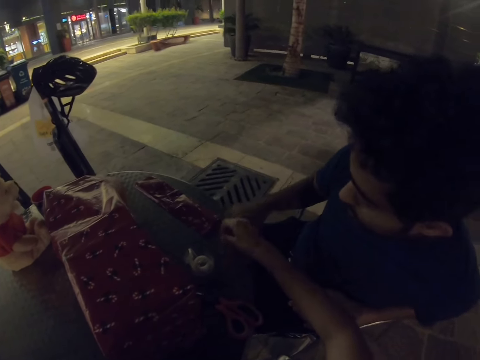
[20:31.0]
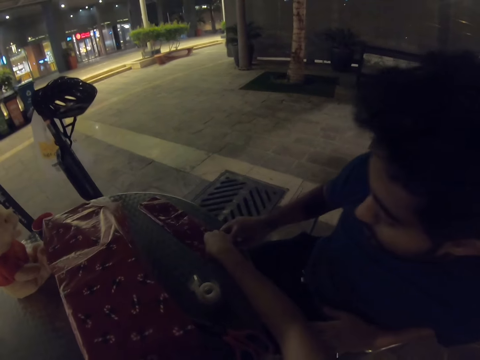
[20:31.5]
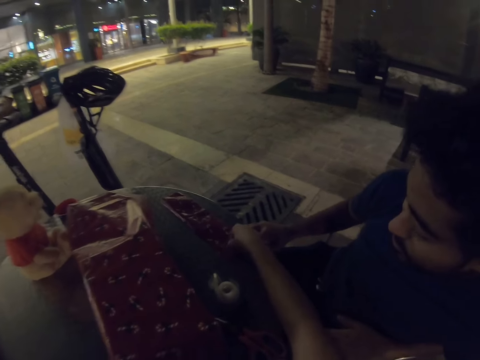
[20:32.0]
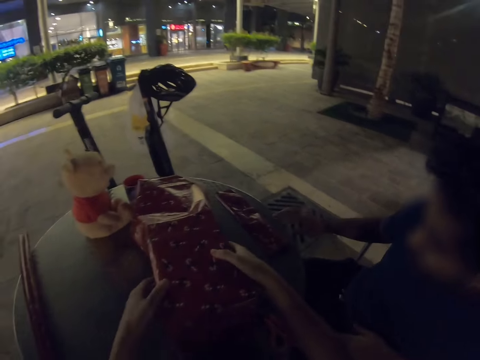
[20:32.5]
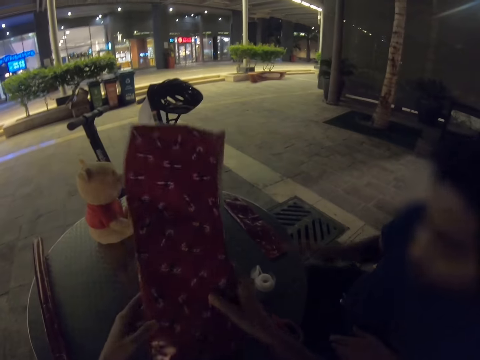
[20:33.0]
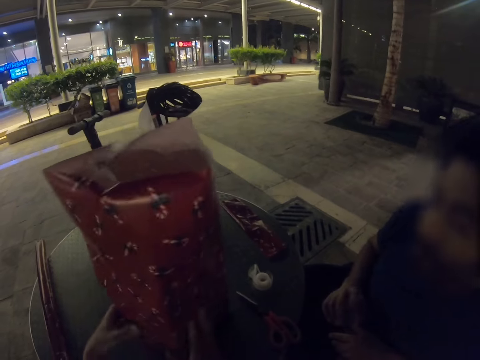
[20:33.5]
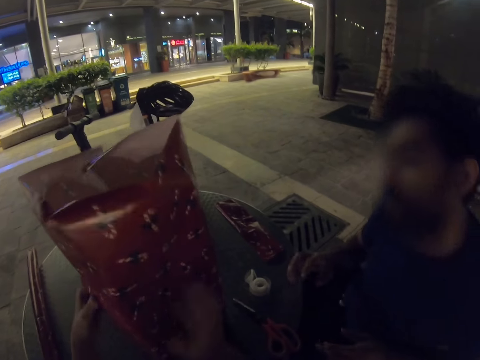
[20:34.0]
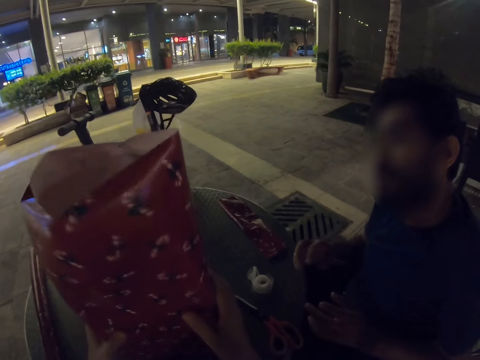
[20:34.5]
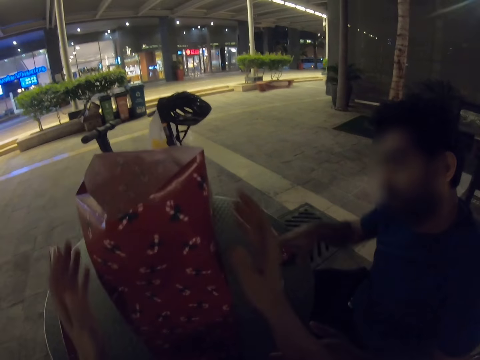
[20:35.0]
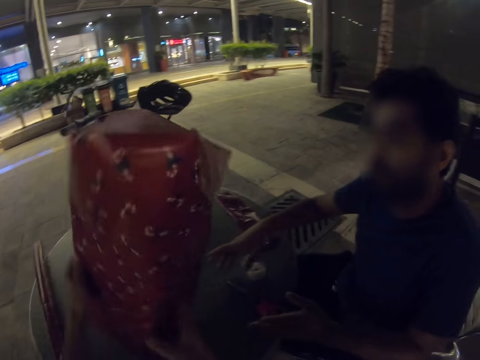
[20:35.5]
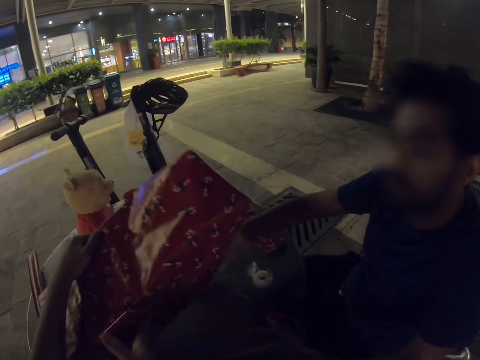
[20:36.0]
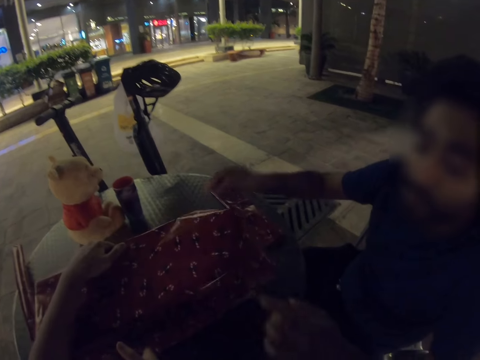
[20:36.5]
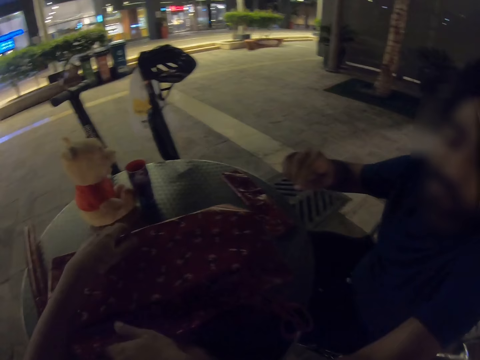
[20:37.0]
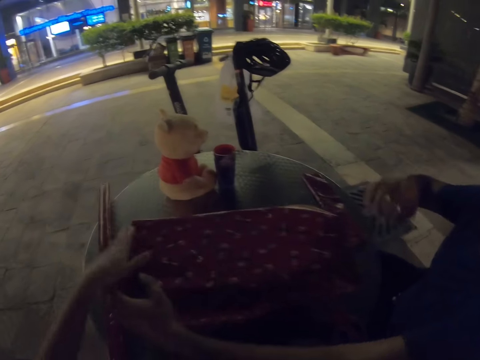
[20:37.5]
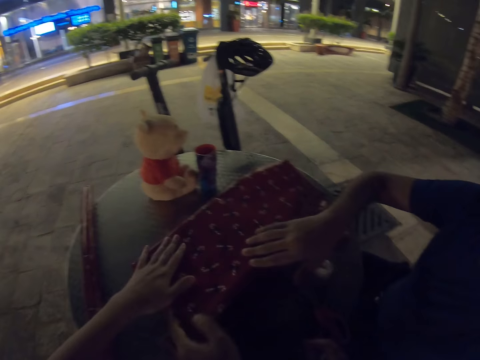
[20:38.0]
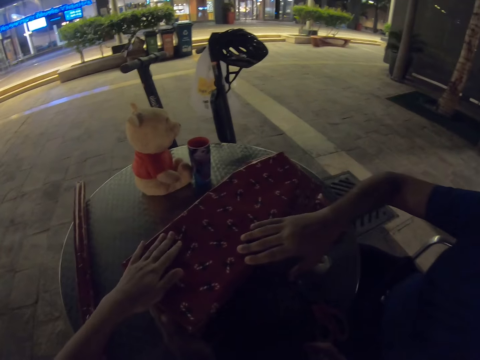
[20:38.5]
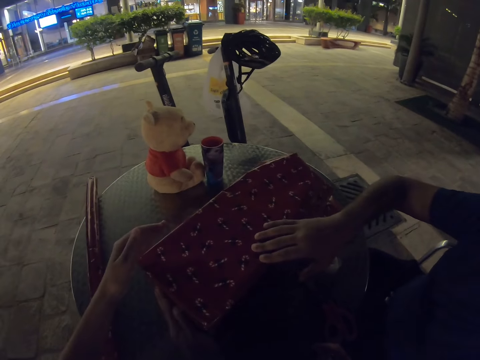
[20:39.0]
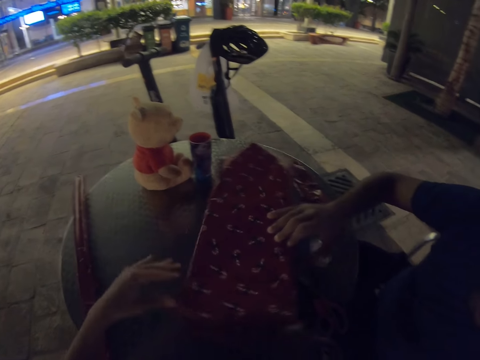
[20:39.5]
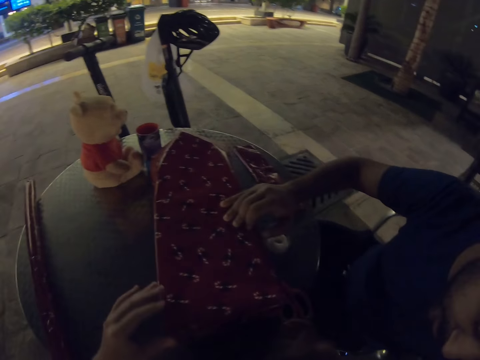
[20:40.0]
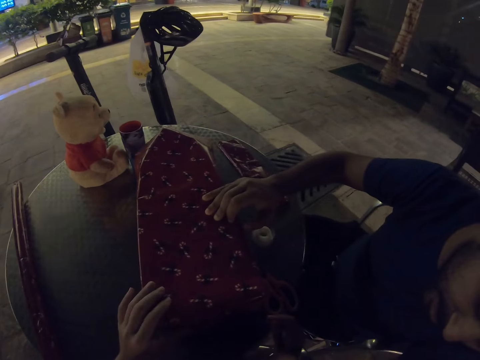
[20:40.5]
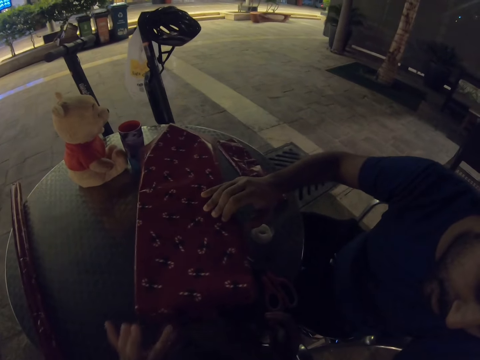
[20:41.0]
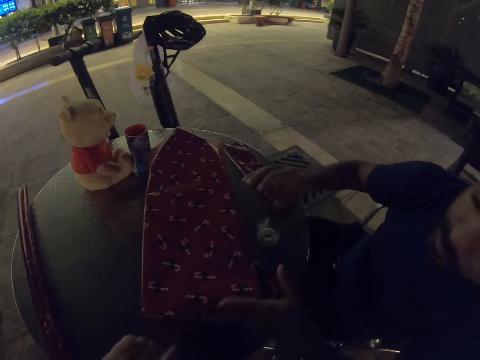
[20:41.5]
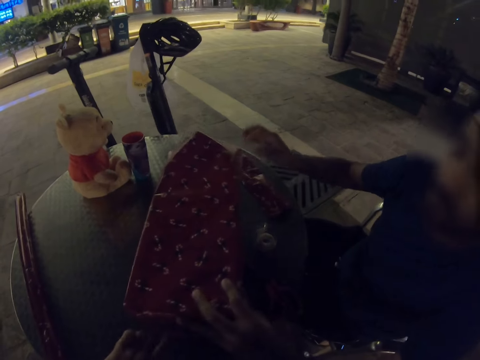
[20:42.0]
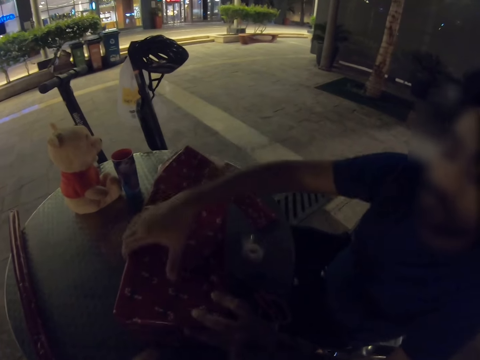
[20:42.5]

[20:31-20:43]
The camera wearer turns the gift box. A man pulls the gift box closer. The camera wearer and the man wrap the gift.

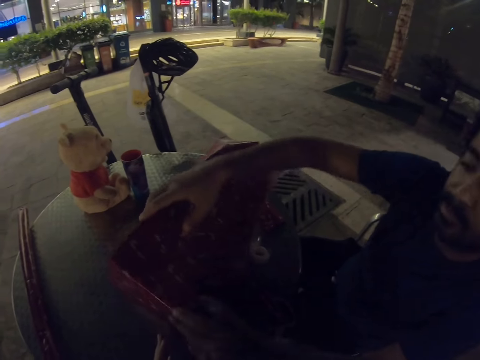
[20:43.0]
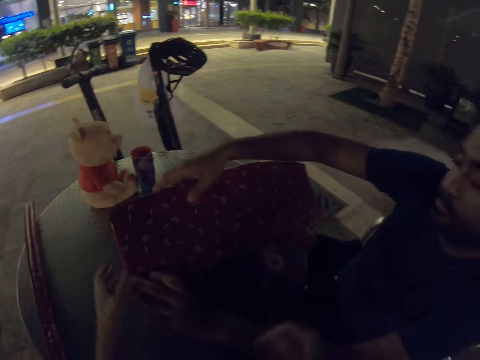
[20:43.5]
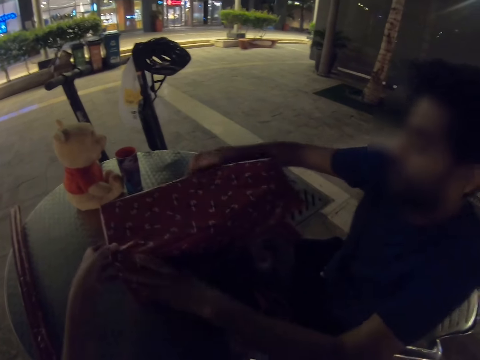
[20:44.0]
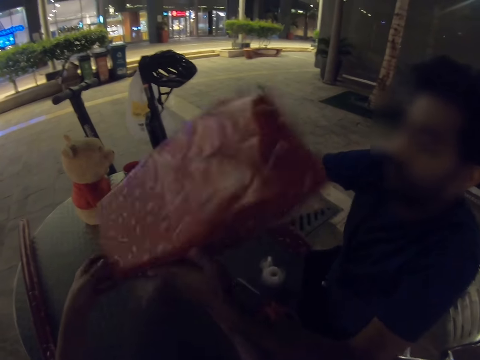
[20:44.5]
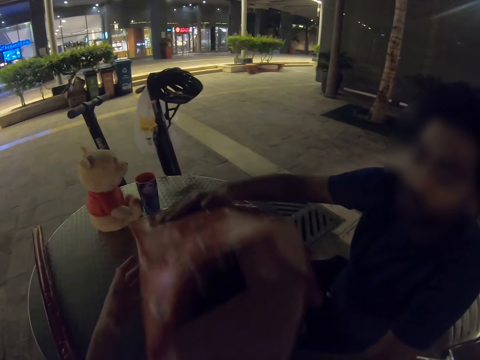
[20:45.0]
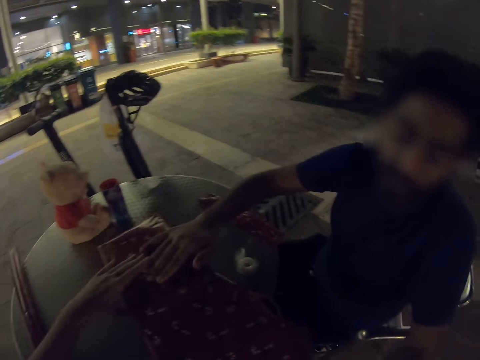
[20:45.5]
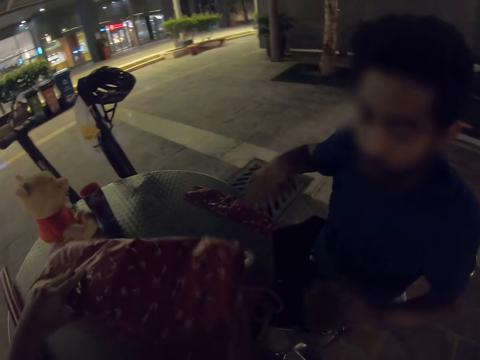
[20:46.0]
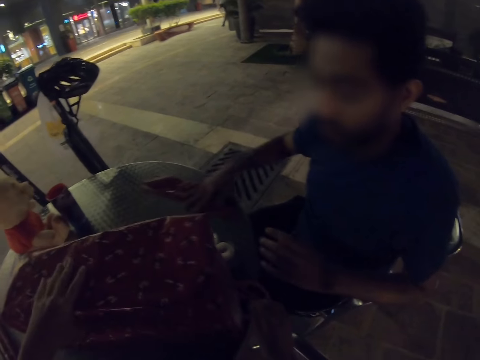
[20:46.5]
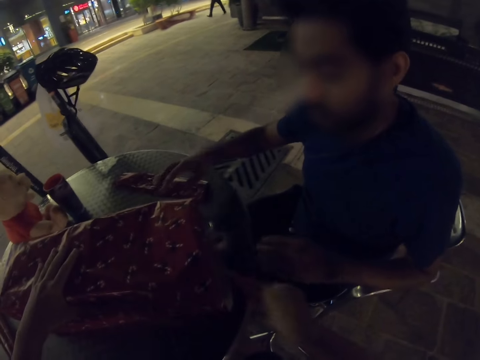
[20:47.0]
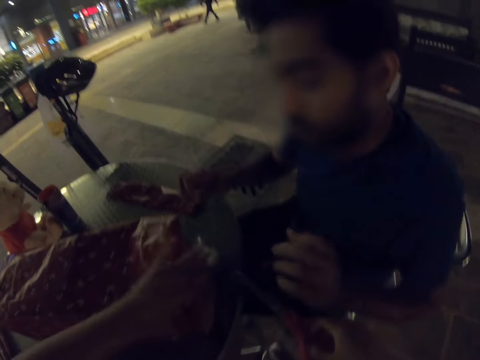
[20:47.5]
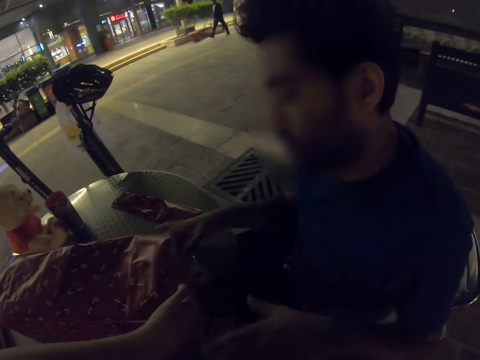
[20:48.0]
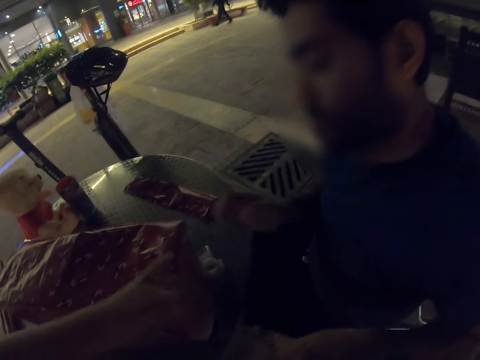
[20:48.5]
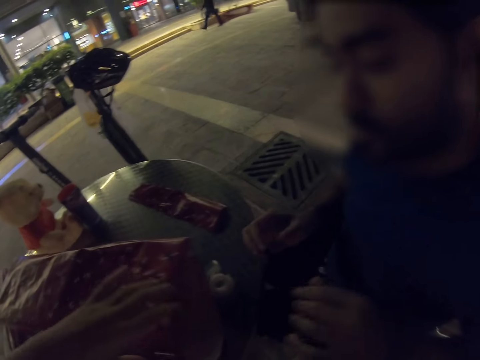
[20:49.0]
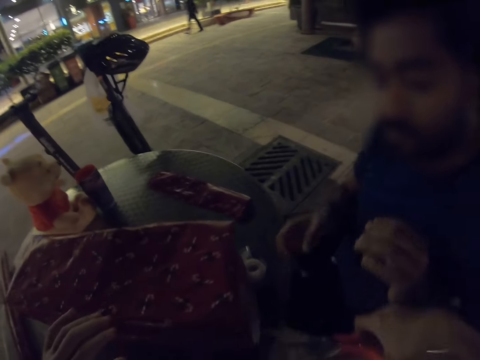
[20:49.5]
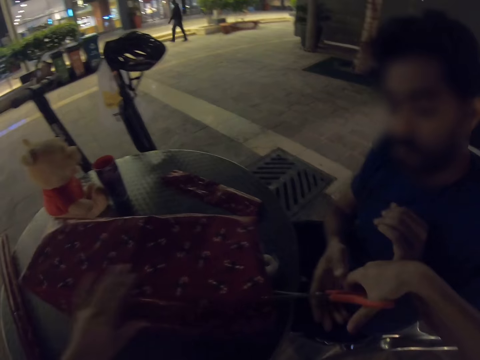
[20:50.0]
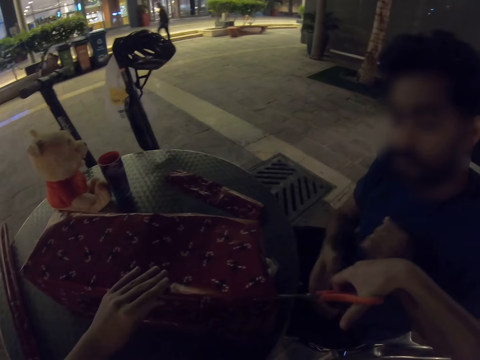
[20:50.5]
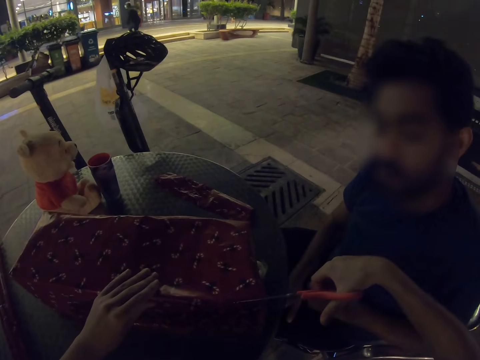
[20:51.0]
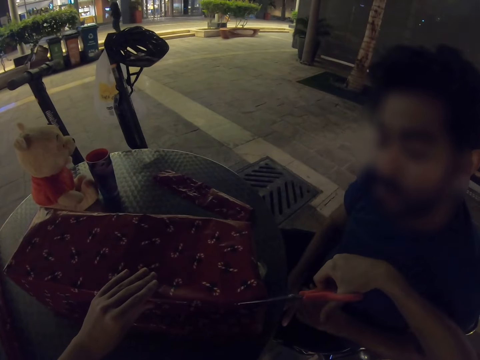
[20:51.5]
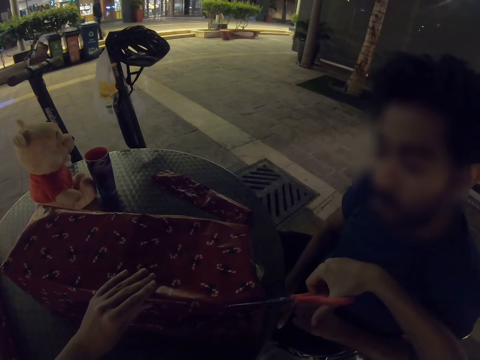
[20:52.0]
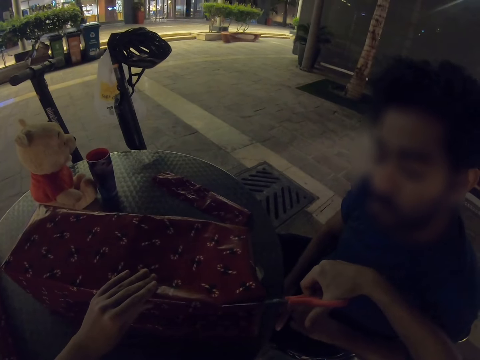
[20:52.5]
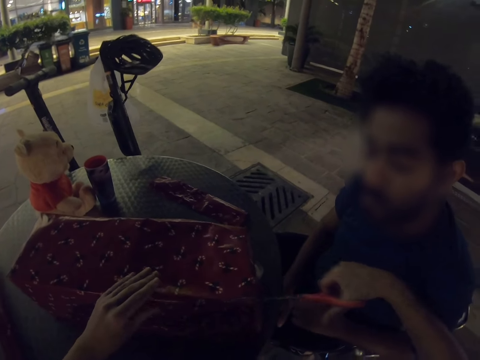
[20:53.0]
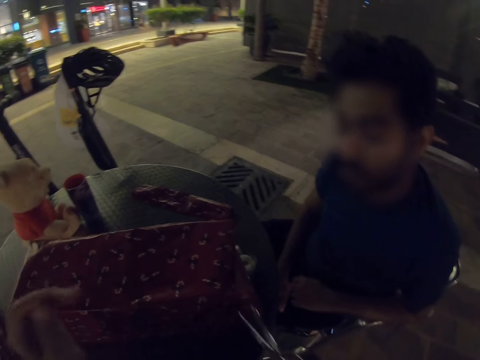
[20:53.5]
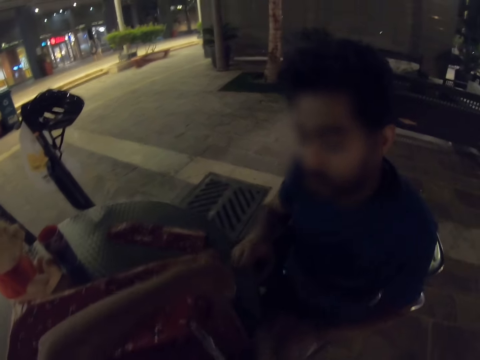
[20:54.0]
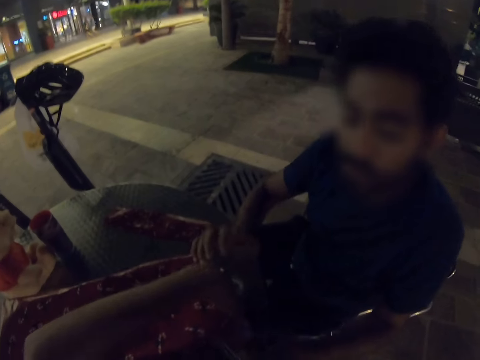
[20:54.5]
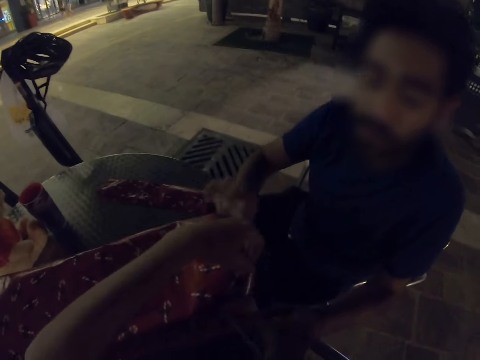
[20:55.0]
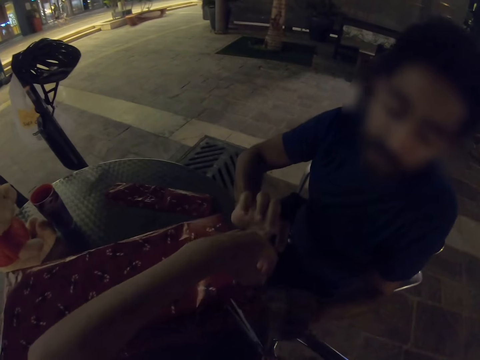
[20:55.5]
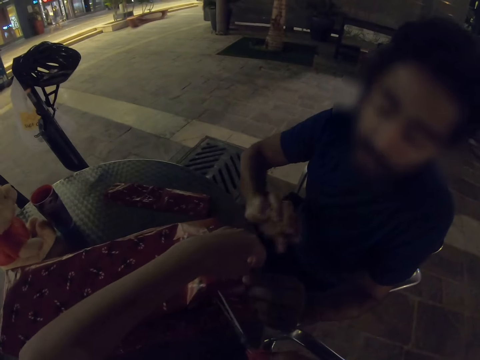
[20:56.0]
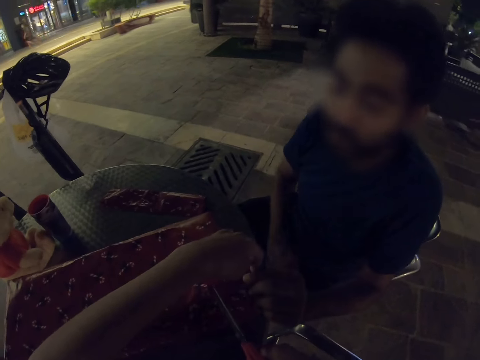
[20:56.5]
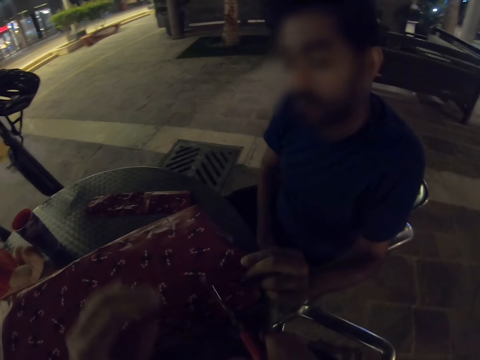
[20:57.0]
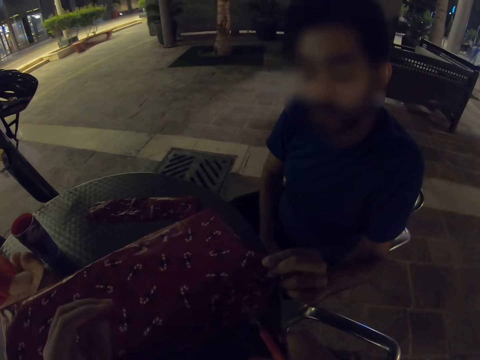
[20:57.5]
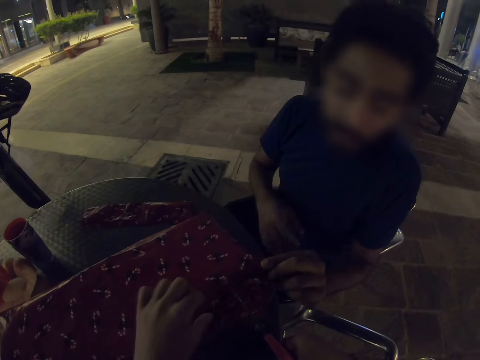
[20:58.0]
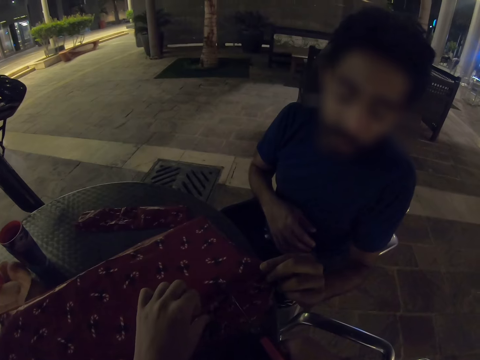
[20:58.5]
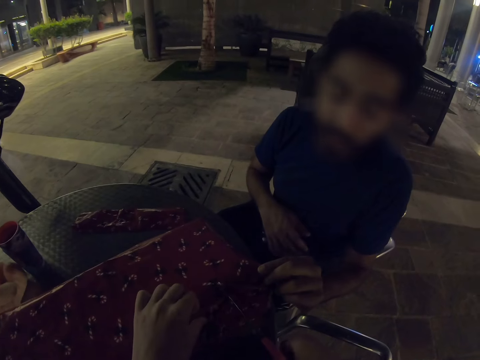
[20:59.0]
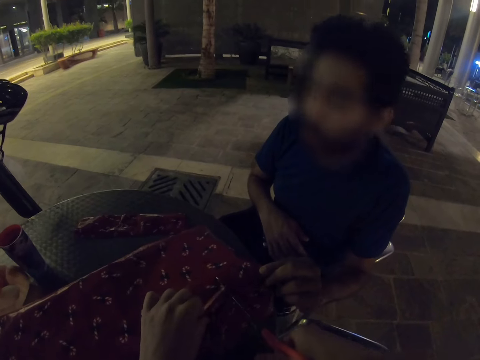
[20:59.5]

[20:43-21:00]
A man turns the gift box around. The man moves something on the table. The camera wearer cuts the gift wrapper with scissors. The man holds the gift wrapper.
